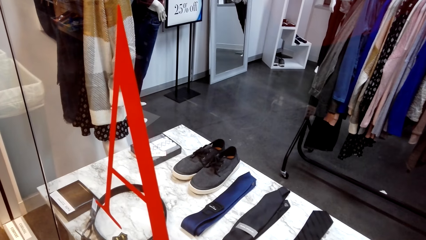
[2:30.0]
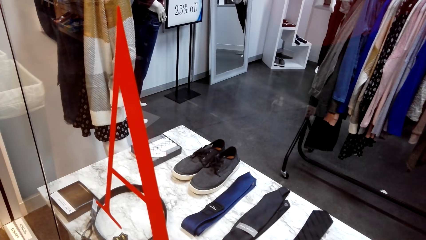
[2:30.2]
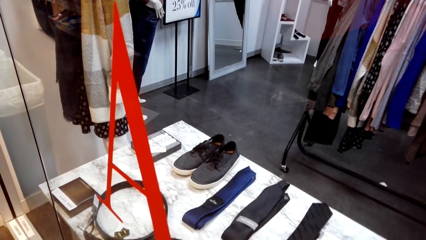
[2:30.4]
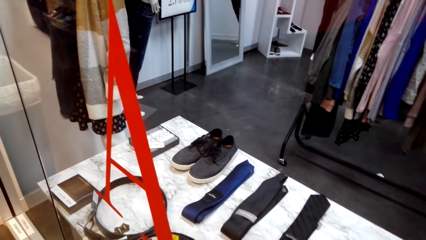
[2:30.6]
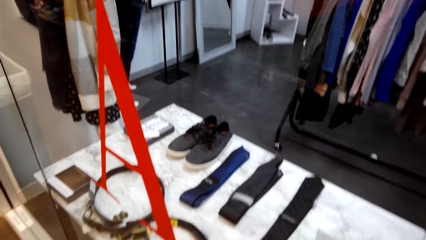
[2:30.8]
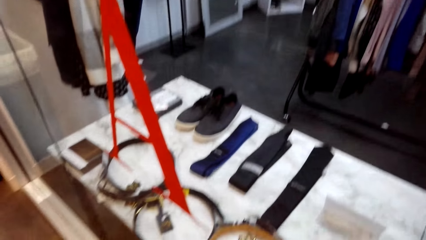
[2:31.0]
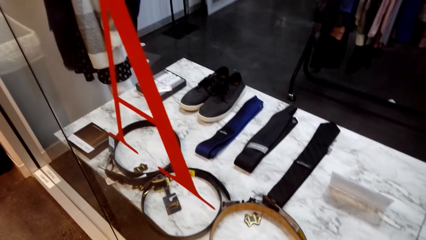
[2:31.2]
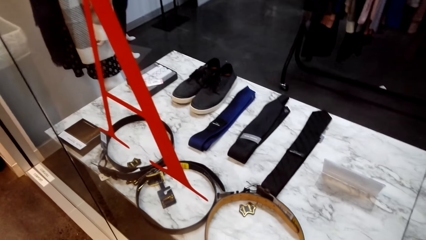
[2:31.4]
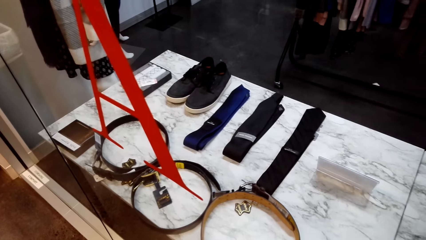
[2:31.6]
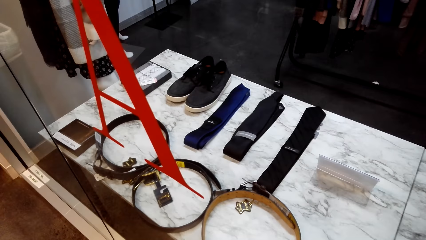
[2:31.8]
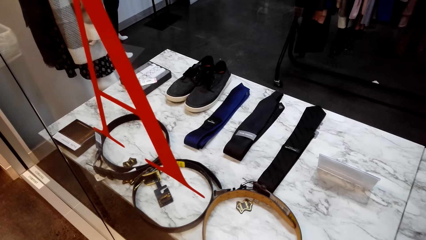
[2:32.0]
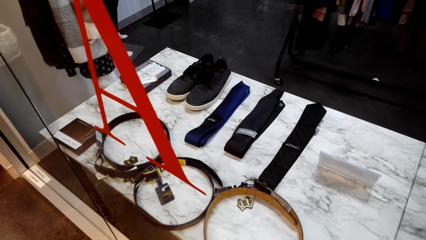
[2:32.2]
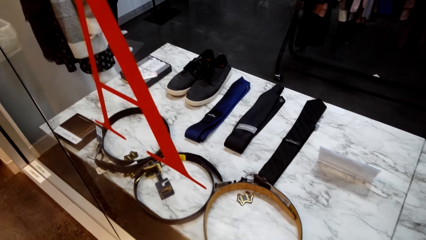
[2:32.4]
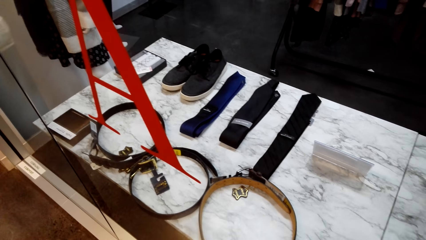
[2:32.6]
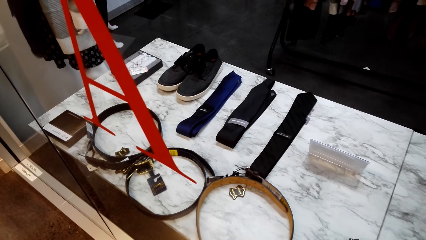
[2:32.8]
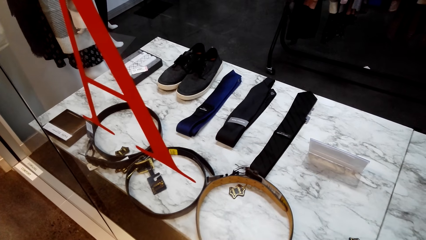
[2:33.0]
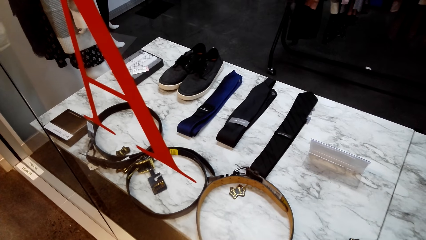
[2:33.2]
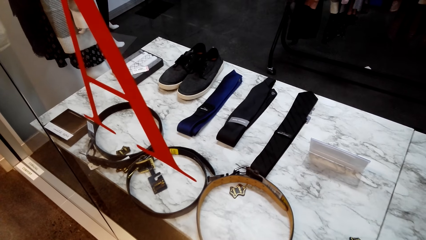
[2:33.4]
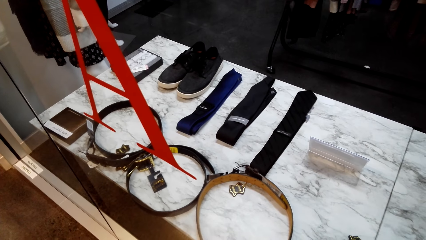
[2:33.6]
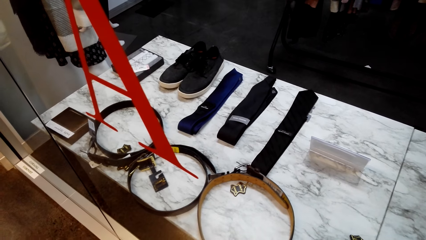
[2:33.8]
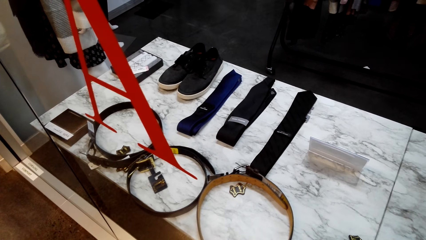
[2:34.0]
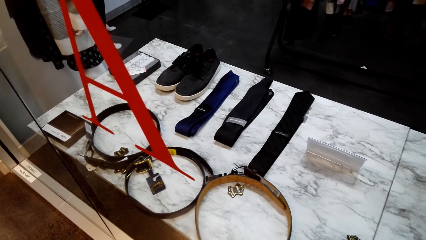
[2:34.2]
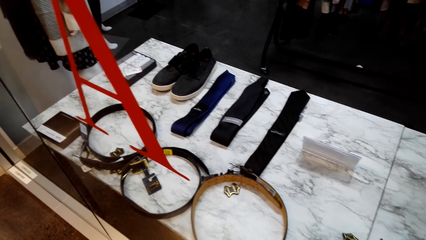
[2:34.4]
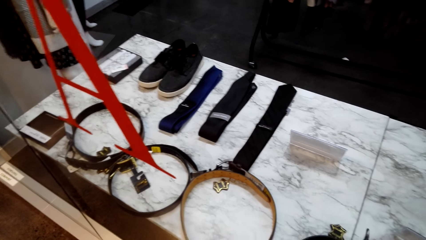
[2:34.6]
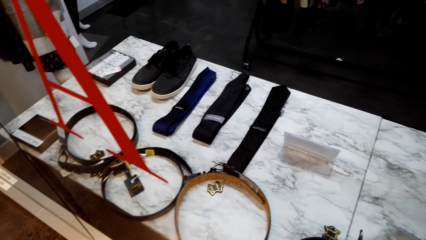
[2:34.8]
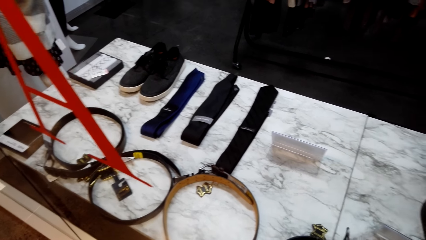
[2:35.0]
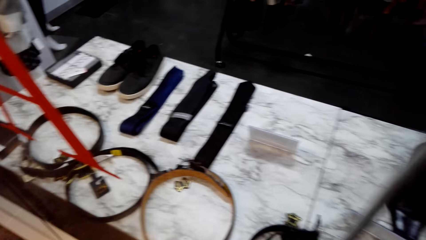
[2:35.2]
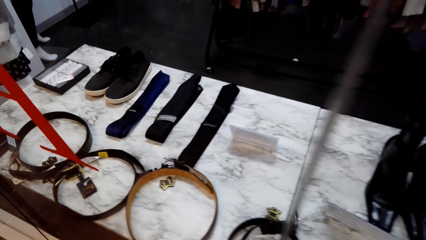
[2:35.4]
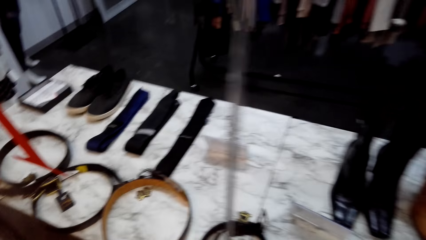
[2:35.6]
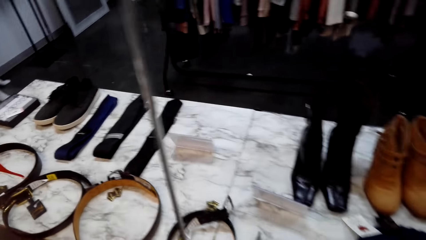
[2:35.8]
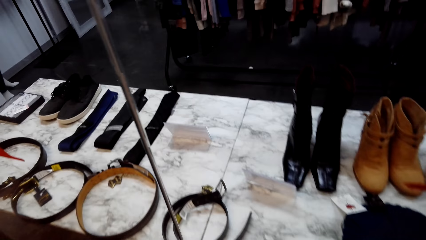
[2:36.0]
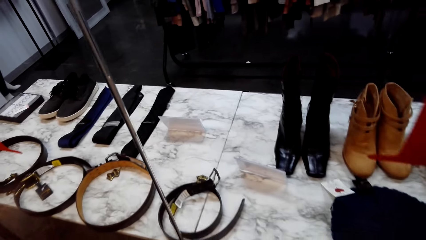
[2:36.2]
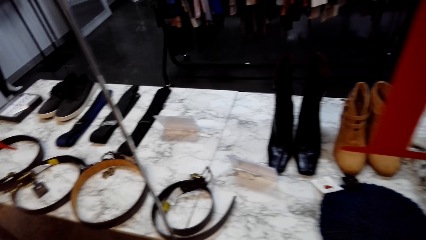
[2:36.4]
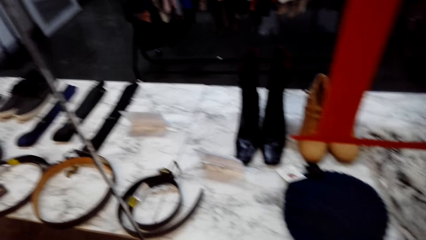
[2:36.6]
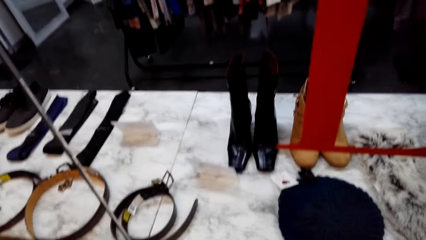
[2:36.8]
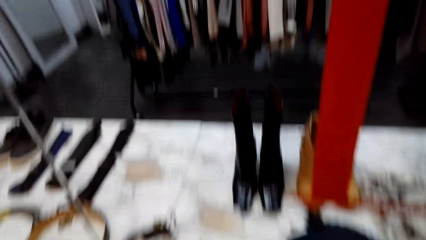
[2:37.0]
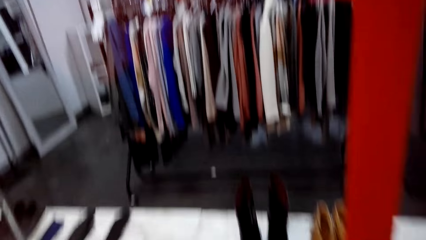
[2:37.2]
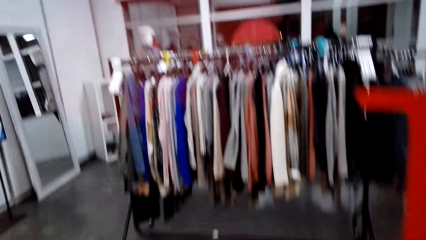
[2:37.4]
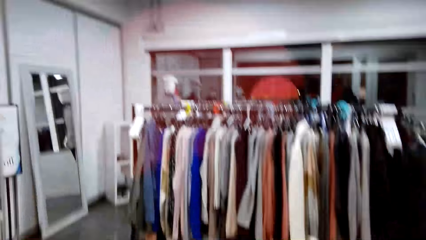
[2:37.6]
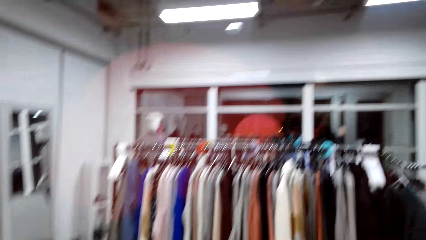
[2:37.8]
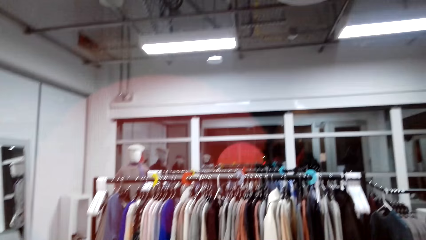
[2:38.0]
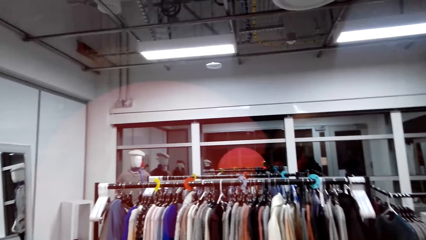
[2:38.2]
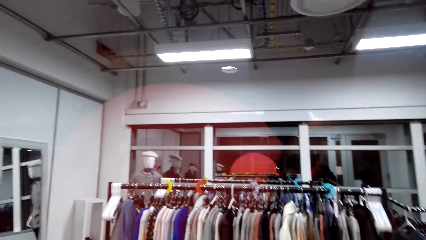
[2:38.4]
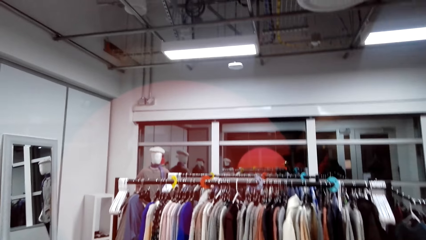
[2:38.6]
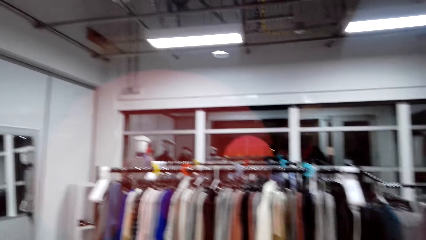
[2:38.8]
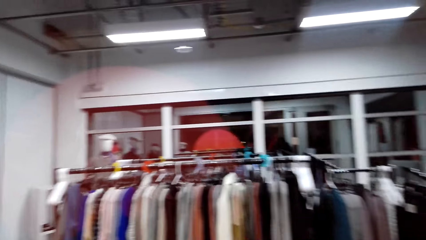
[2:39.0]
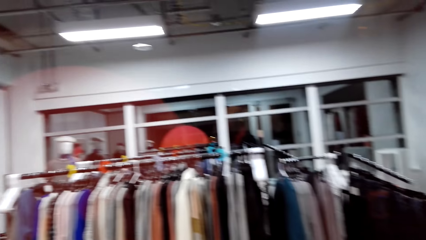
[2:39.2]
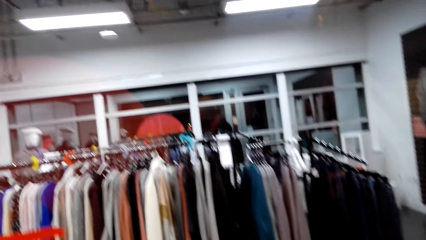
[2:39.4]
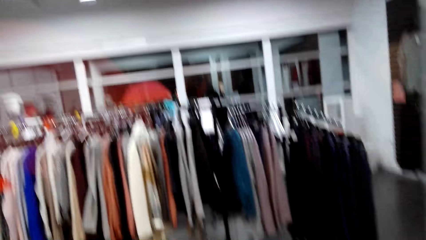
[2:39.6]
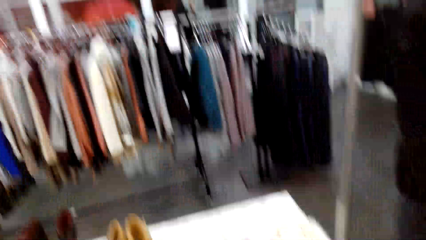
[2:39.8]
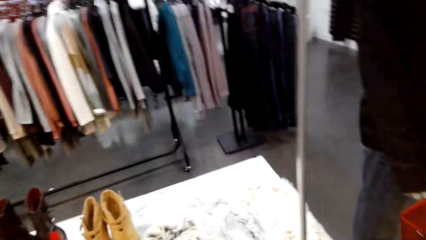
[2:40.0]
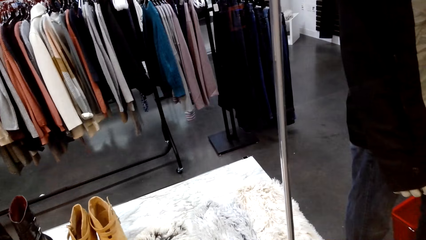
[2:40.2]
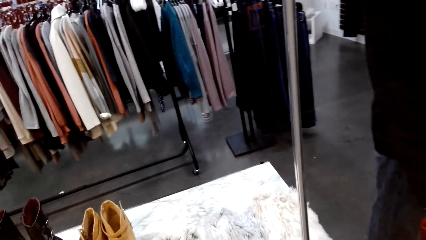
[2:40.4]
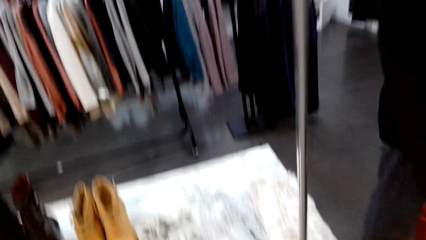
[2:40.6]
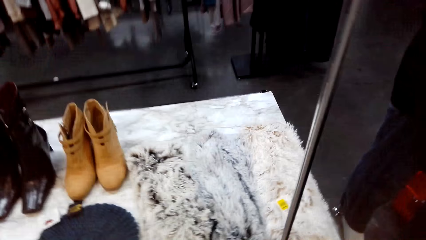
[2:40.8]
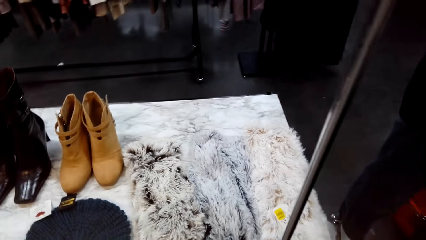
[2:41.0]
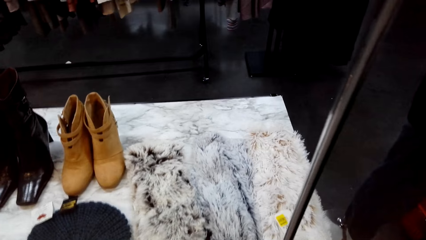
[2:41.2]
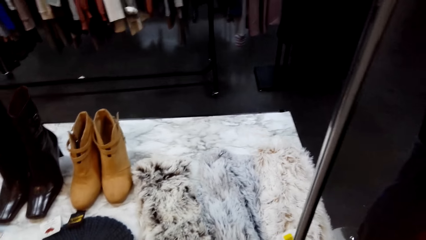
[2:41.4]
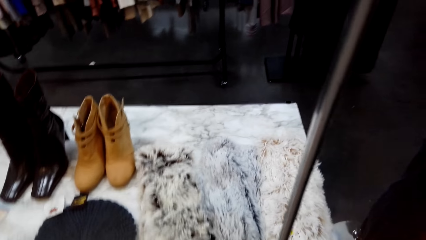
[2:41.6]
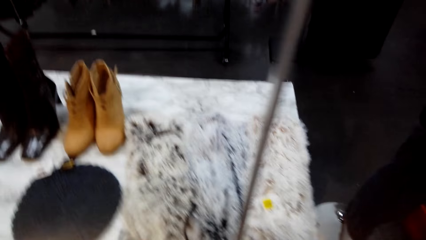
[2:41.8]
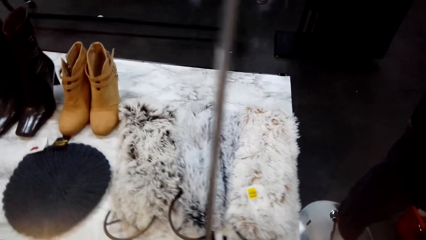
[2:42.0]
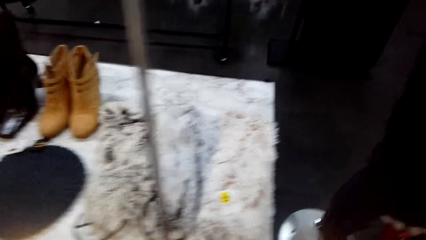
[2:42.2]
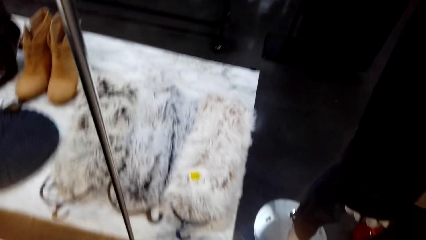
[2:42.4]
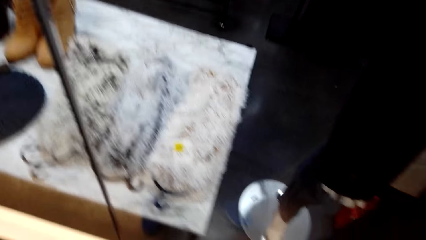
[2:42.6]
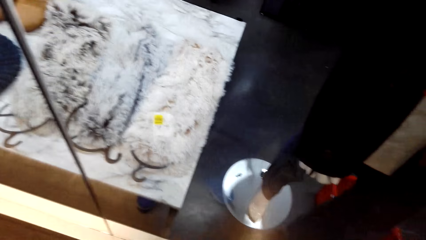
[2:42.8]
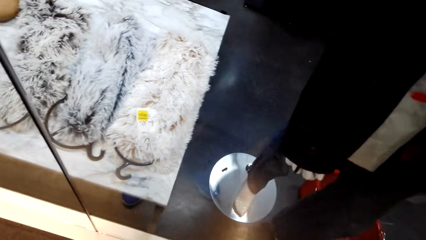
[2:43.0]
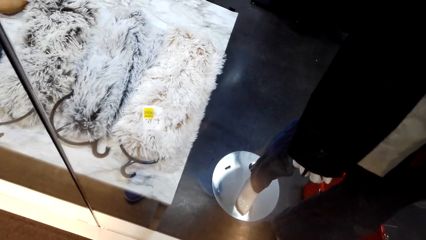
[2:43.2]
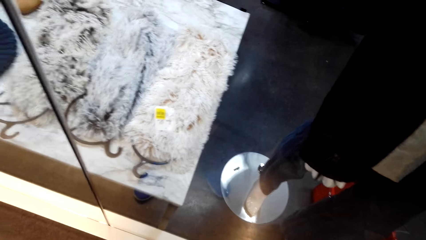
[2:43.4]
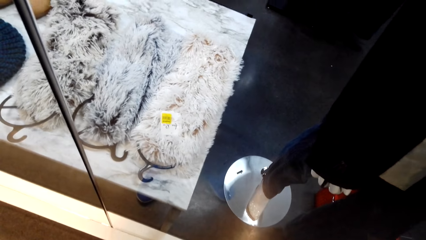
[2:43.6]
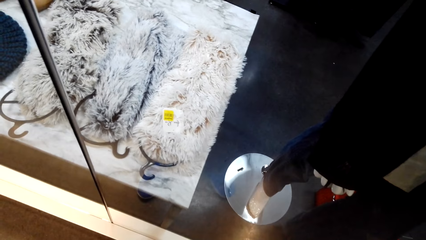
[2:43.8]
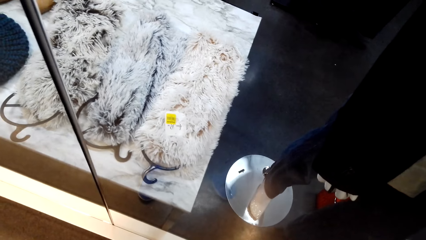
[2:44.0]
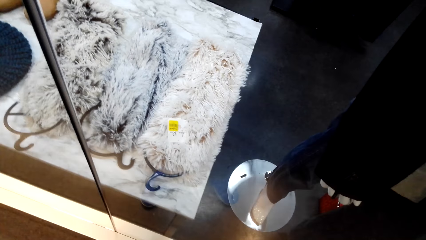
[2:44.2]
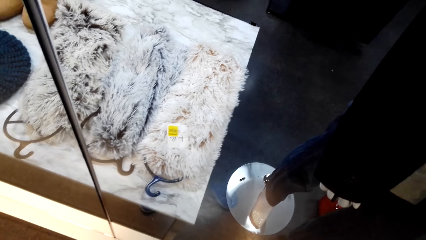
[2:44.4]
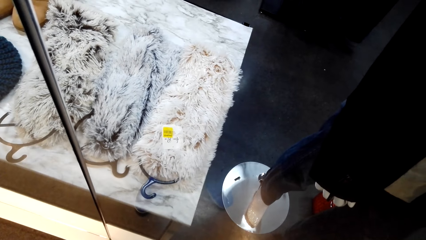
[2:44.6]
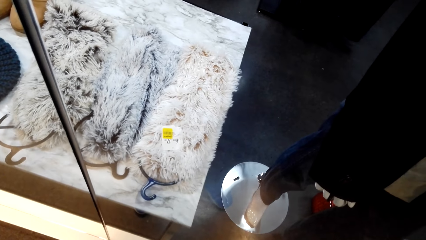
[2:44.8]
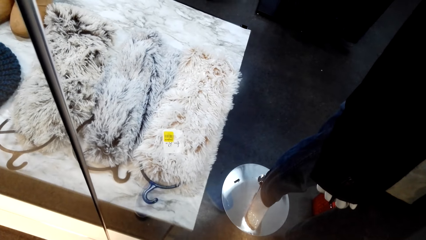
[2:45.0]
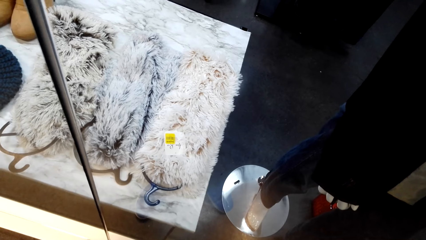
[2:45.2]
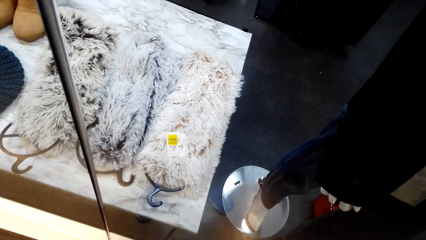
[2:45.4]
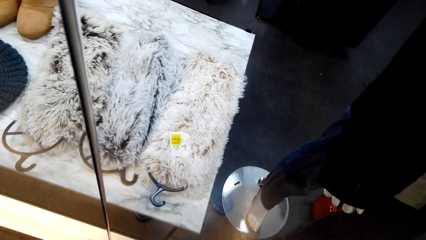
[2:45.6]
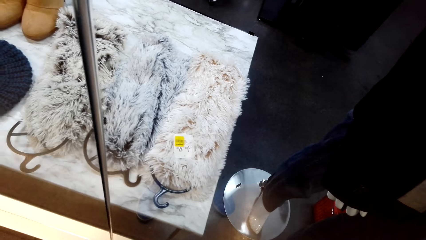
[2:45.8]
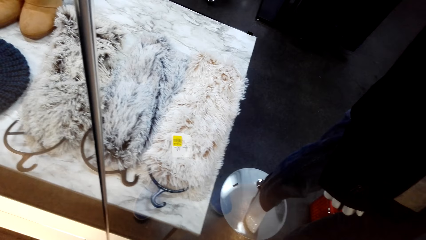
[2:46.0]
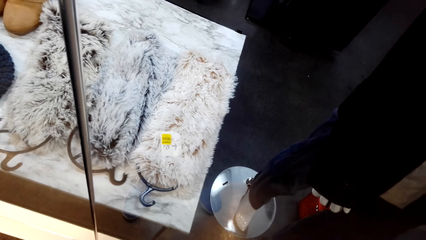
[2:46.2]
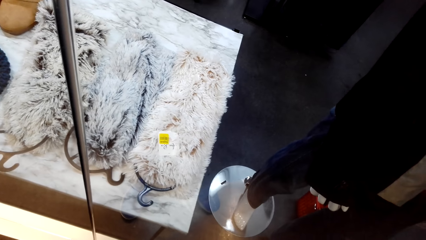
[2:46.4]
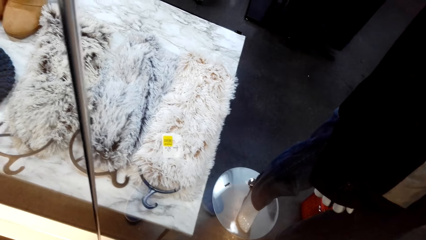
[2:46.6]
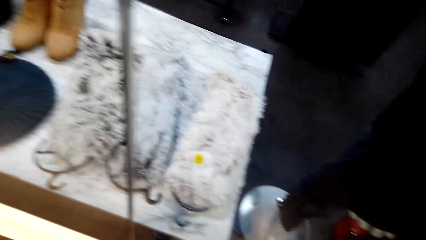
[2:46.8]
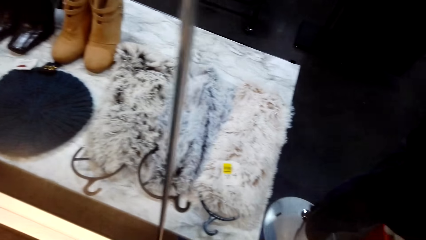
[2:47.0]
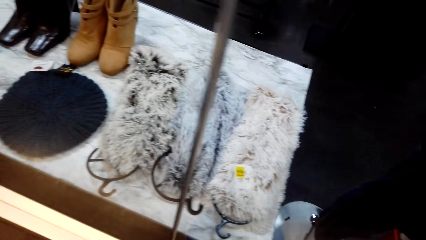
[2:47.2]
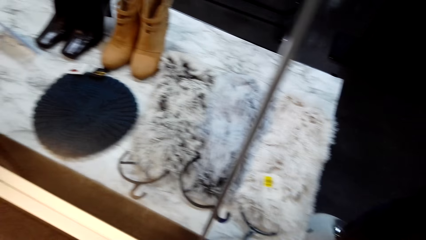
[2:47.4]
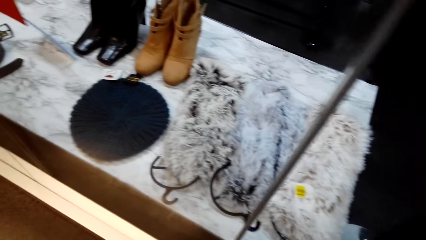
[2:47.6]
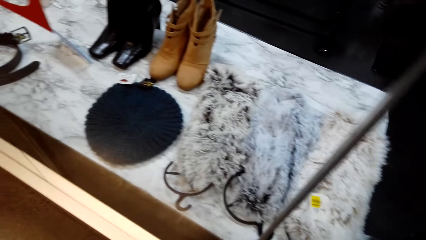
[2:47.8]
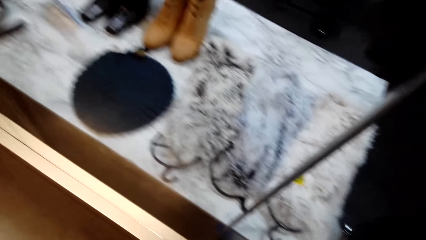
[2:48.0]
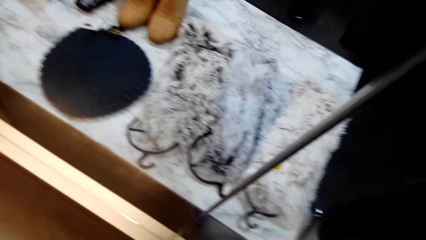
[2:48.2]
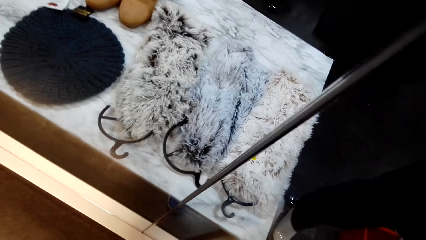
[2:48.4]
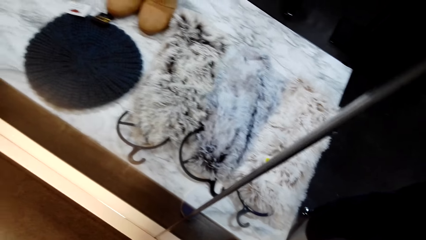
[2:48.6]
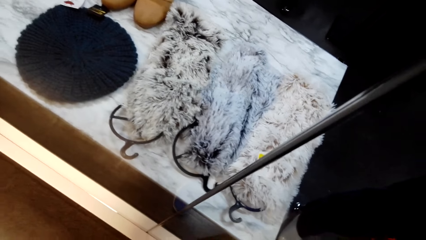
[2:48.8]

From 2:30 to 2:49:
The camera wearer looks at the display. They look into the store. They look at the display.
